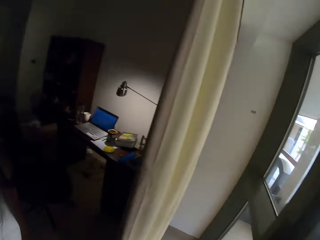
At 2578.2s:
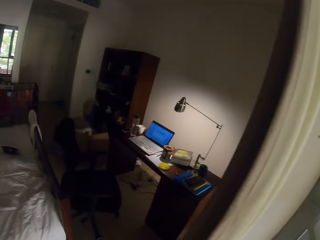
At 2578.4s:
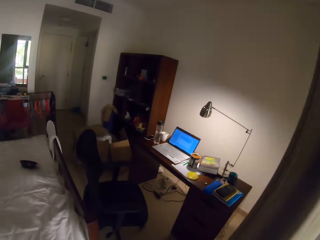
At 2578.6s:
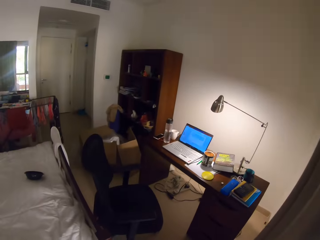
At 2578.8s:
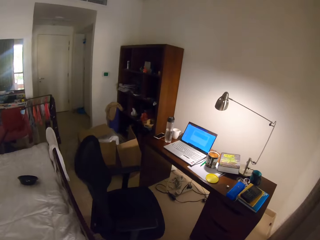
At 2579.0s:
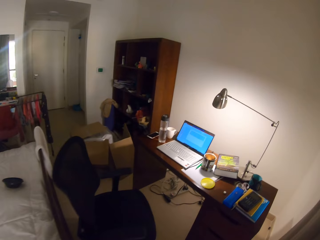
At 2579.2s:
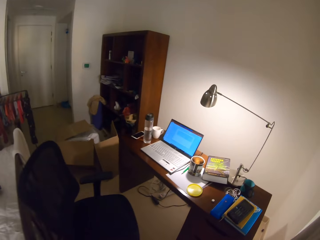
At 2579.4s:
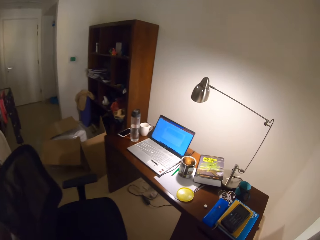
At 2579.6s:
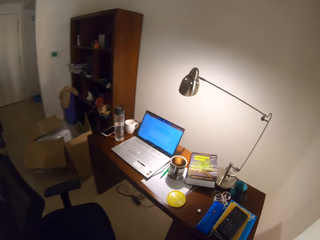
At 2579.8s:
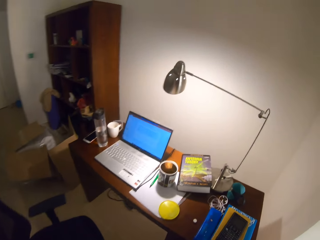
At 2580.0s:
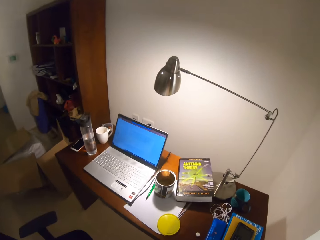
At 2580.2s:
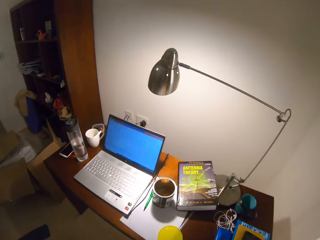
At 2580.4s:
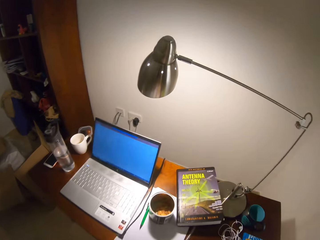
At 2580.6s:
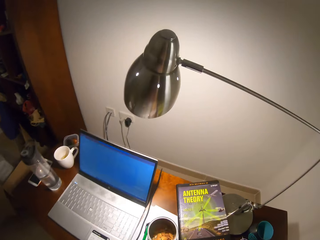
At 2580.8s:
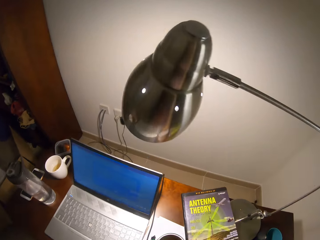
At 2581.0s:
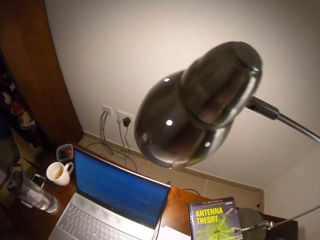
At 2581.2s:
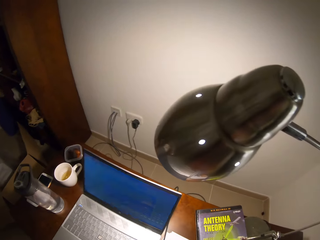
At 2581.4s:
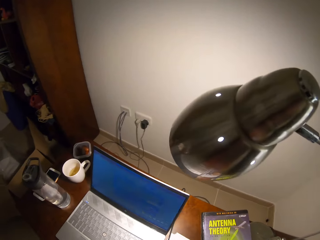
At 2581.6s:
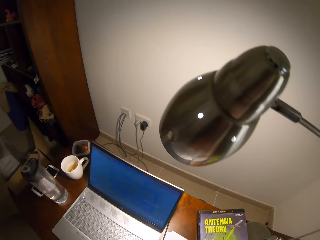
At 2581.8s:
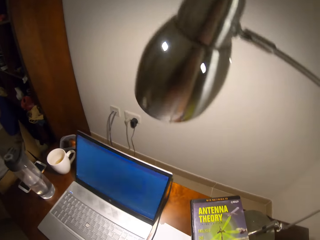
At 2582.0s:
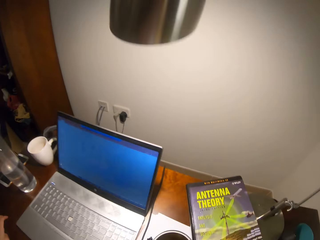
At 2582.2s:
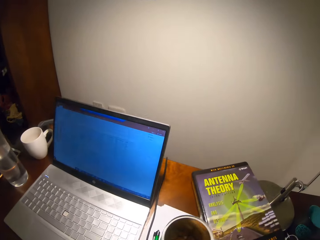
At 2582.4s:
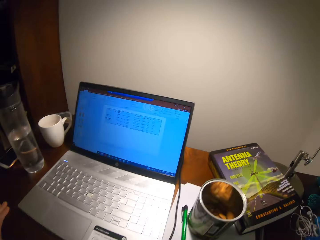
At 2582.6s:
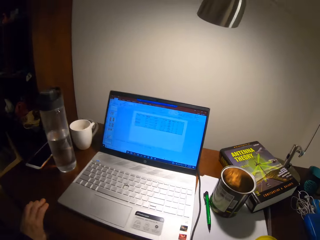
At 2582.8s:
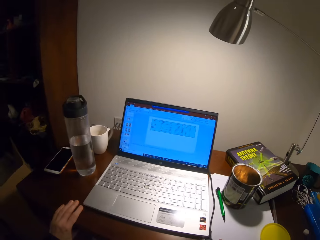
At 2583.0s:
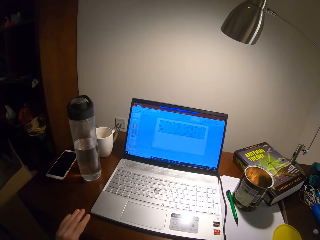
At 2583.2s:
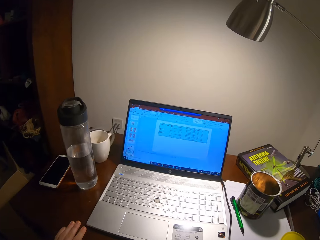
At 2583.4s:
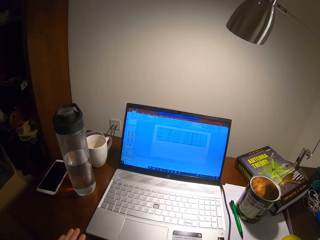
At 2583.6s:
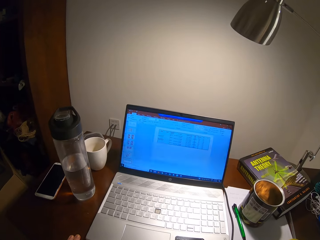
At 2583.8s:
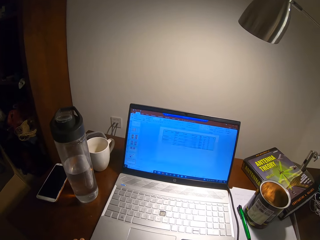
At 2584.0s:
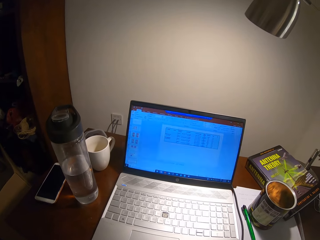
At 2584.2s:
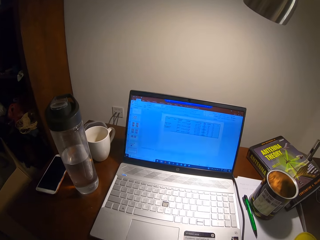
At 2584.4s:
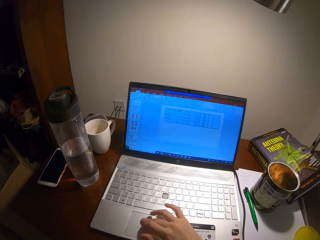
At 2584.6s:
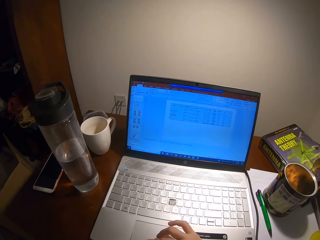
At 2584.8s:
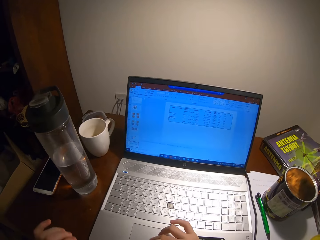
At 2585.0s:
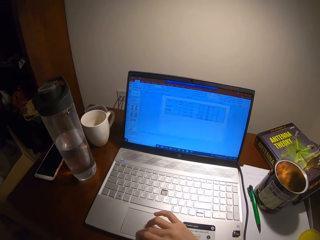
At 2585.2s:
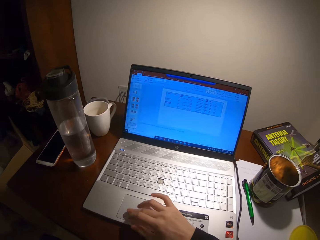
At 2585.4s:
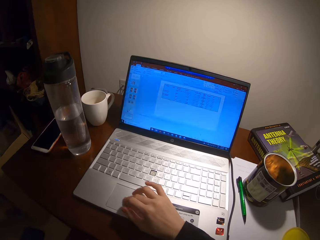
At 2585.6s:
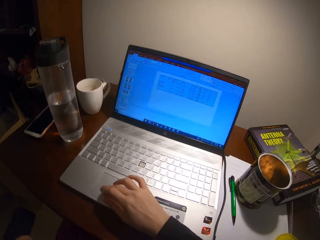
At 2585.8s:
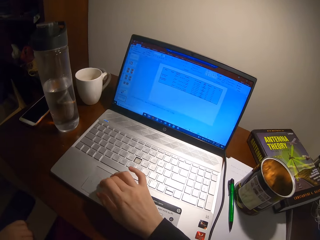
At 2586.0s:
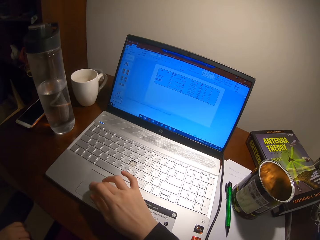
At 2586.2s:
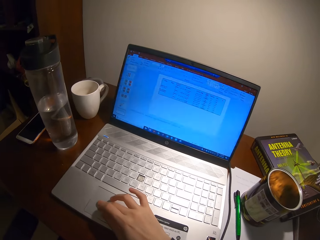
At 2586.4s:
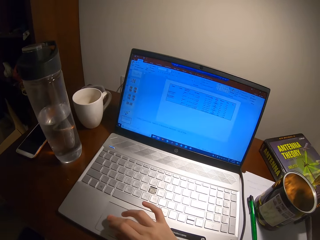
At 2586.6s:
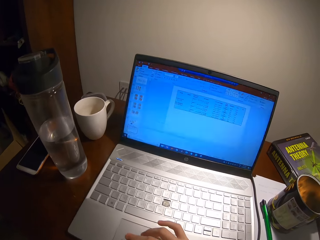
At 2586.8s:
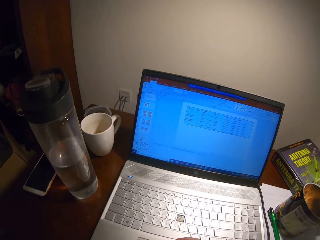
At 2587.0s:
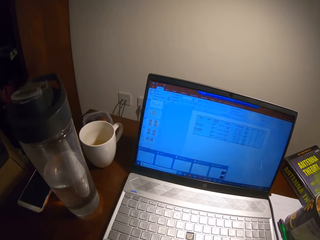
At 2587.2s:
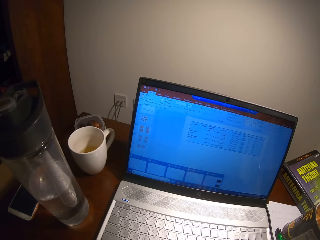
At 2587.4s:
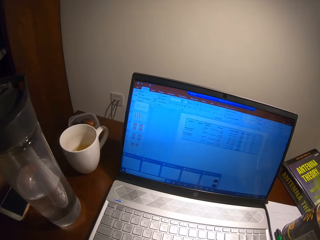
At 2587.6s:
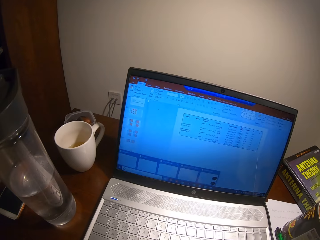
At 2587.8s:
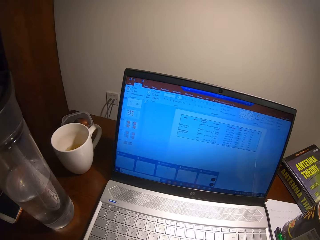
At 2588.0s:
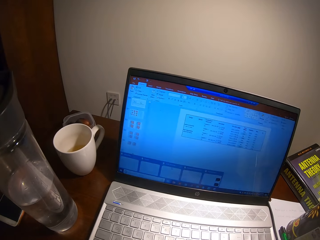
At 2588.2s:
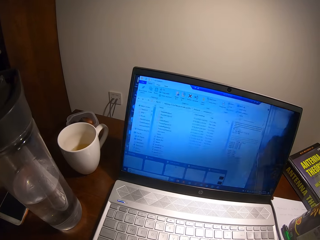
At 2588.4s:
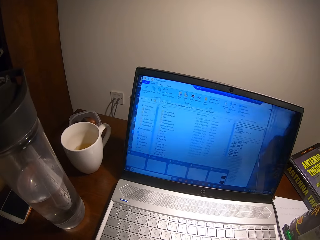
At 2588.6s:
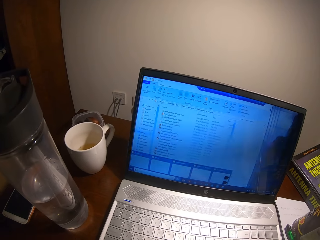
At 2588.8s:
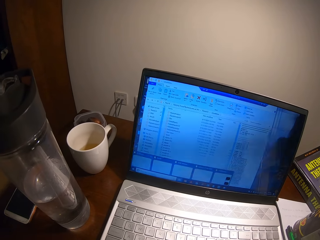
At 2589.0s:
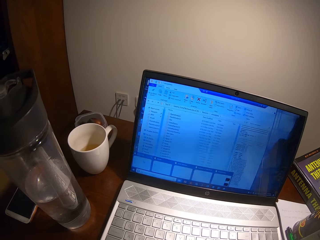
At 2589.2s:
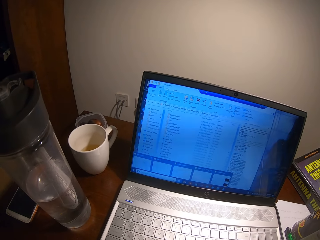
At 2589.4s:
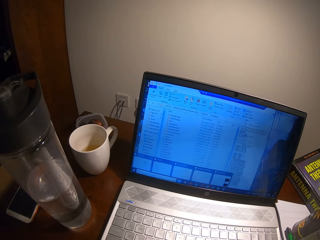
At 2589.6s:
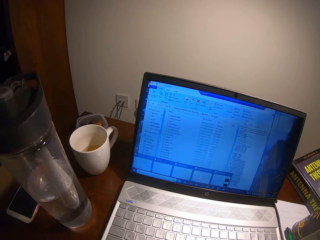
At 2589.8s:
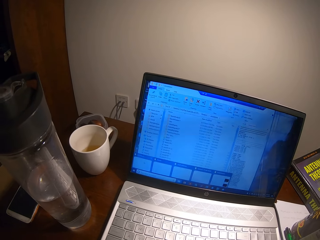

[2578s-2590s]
The camera wearer walks around. They sit. They scroll on the laptop.

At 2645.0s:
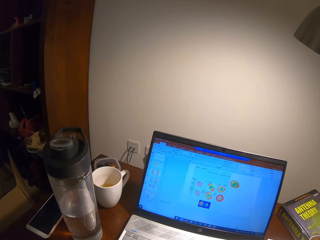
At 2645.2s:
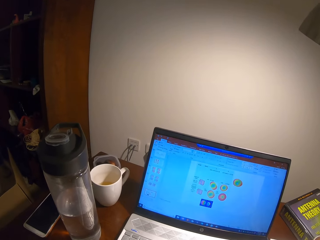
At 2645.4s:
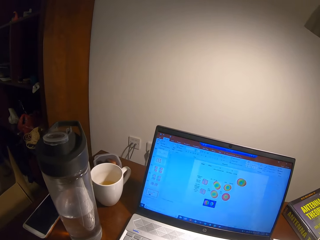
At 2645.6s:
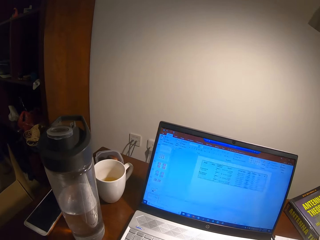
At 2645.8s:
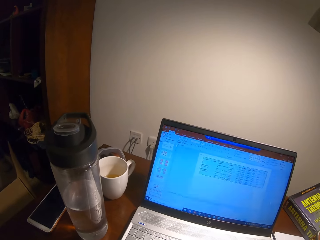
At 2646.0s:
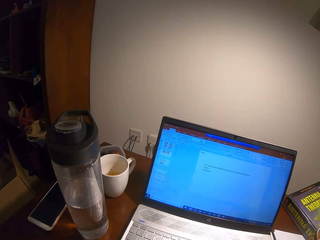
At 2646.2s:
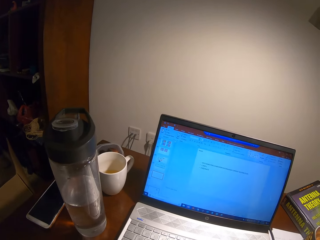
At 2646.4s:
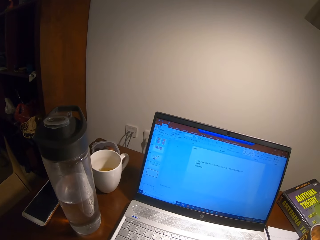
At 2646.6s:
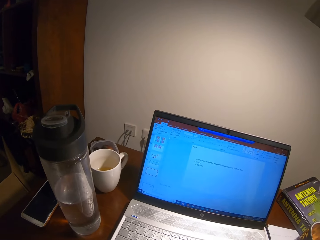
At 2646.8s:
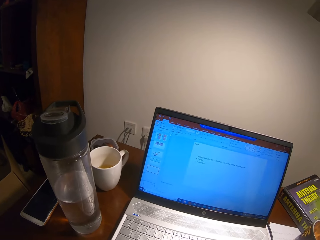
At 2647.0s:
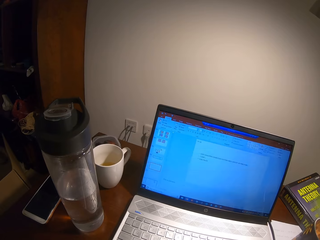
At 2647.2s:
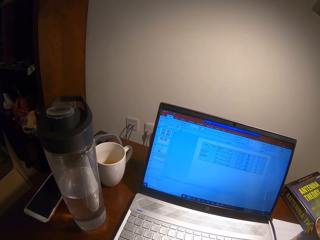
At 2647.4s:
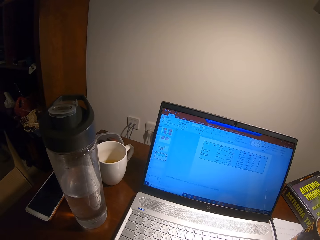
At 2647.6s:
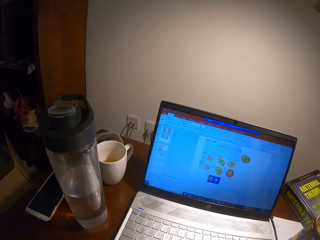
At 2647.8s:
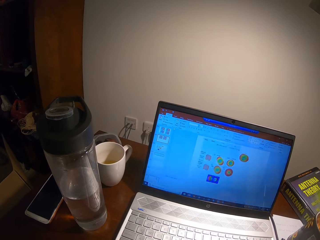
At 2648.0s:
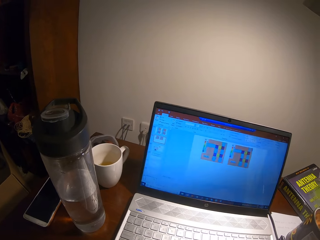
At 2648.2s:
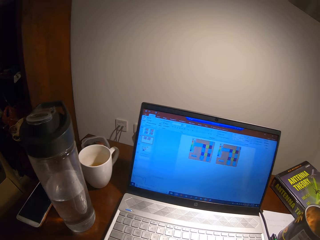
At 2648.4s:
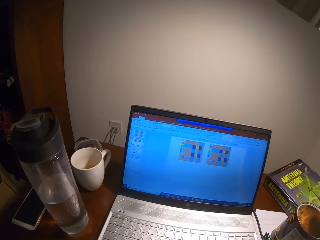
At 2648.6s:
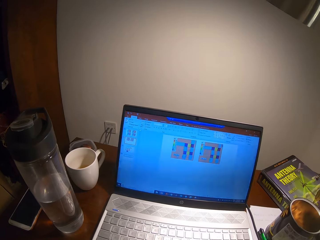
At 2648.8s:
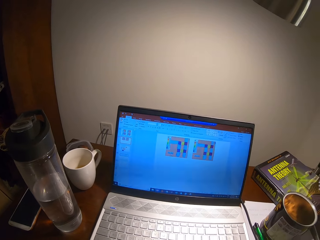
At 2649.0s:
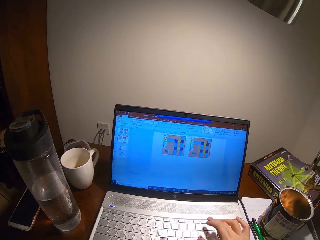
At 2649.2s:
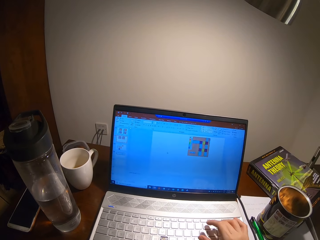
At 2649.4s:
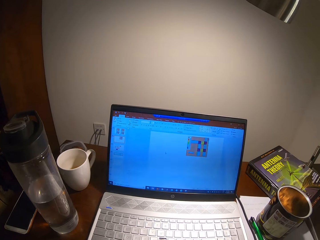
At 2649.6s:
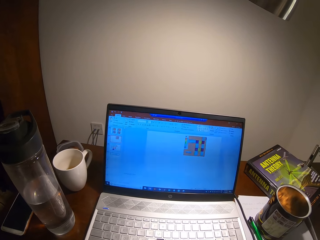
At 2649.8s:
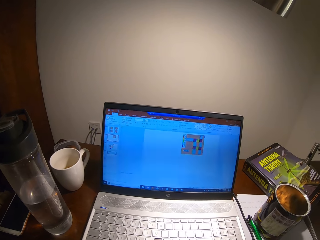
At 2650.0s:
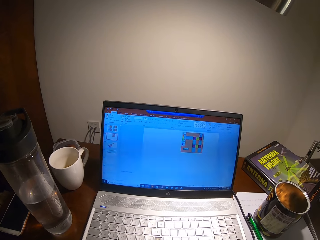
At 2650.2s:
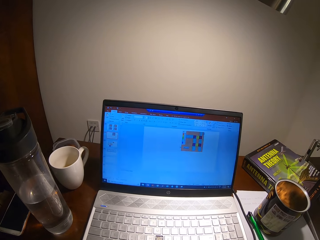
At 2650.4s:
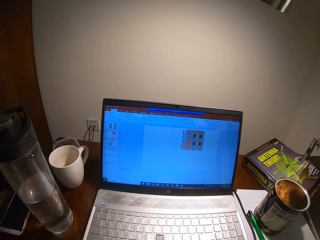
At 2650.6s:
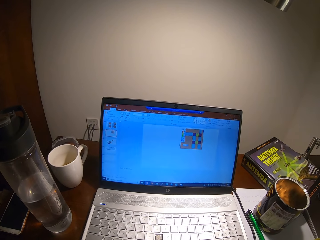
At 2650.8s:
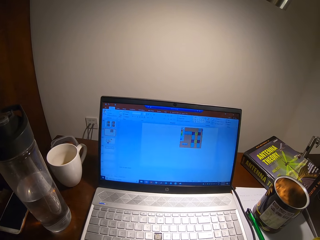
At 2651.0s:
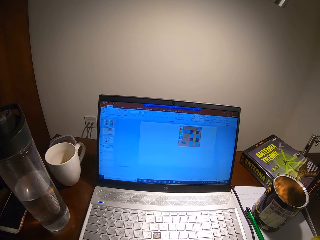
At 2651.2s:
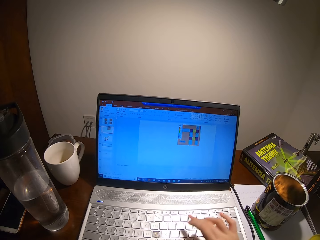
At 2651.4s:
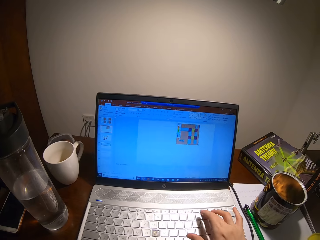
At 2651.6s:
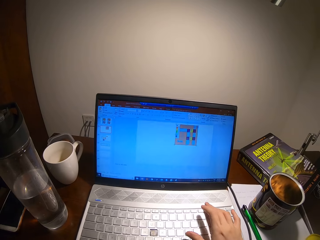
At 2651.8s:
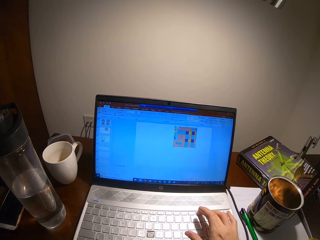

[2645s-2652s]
The camera wearer types on the laptop.

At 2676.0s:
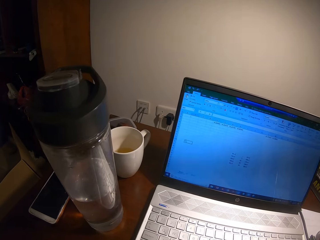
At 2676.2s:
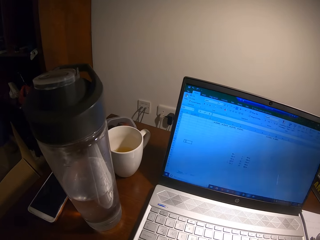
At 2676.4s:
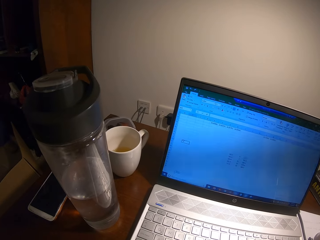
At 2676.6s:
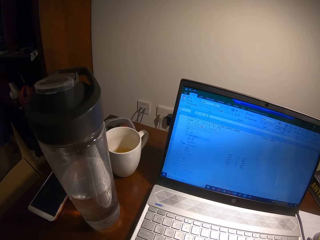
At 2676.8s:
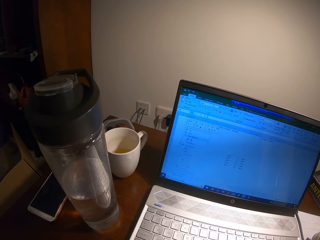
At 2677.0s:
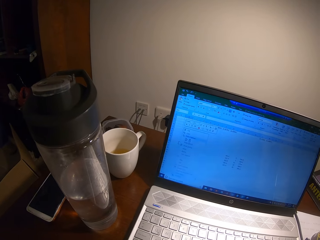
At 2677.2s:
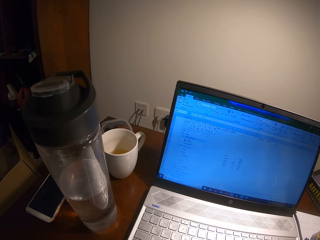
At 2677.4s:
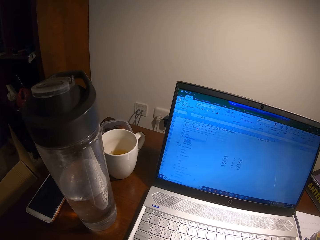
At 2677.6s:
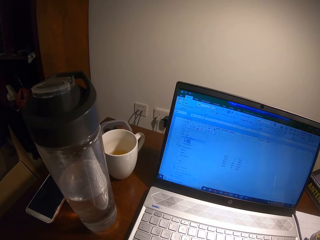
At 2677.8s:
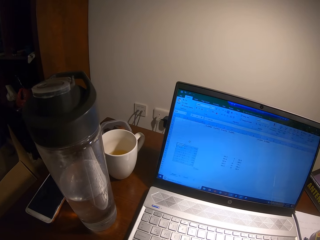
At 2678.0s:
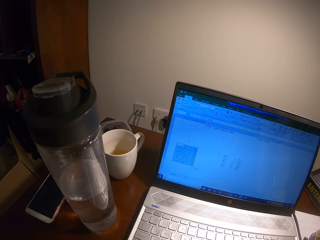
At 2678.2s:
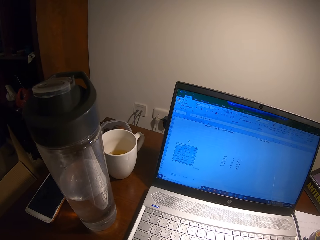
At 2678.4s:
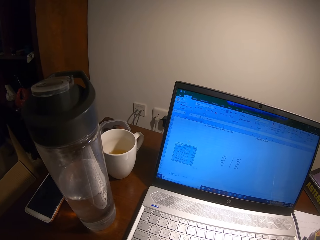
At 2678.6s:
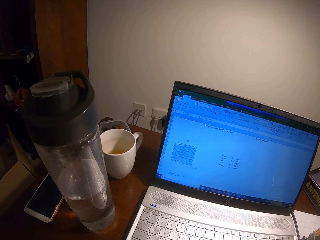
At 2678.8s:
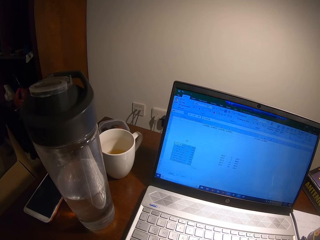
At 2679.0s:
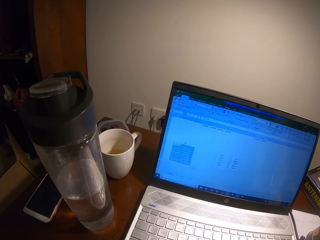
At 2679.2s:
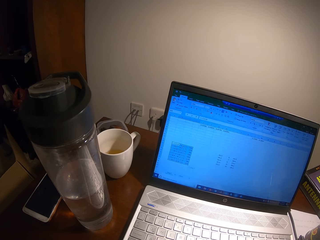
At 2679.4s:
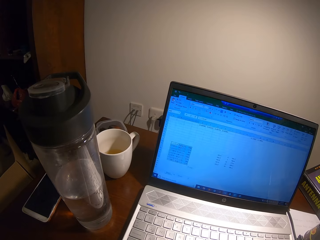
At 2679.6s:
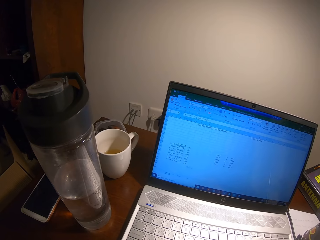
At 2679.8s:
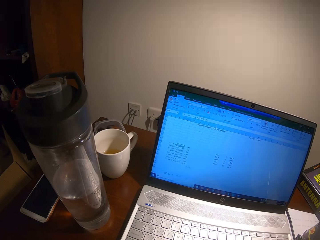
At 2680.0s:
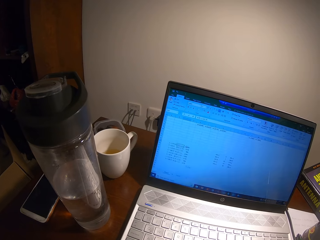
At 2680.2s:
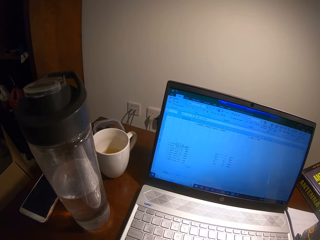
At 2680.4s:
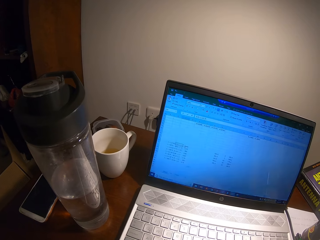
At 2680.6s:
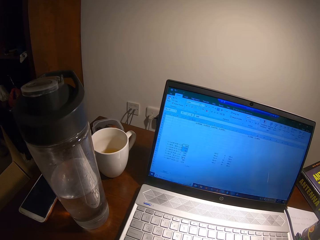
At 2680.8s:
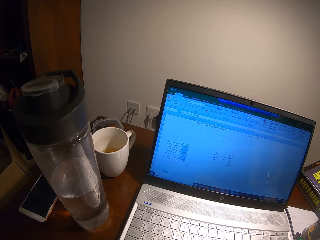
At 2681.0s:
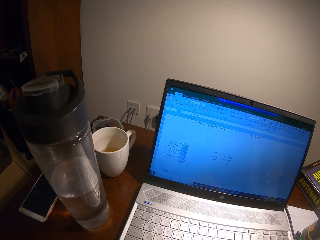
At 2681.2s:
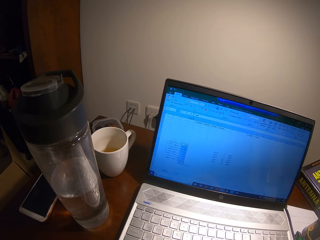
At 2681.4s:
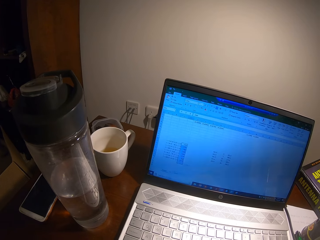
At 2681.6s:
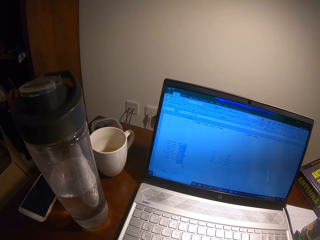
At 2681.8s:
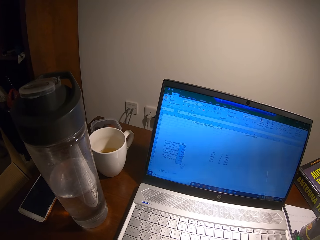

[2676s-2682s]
The camera wearer scrolls on the laptop.
